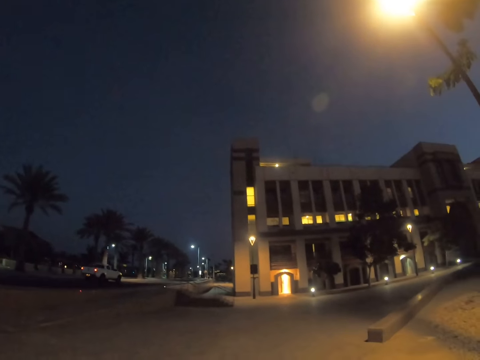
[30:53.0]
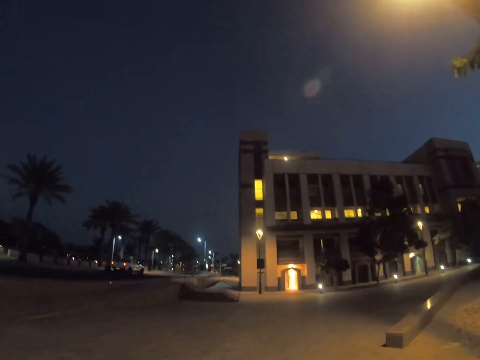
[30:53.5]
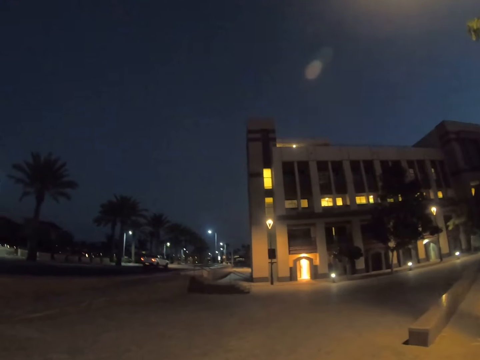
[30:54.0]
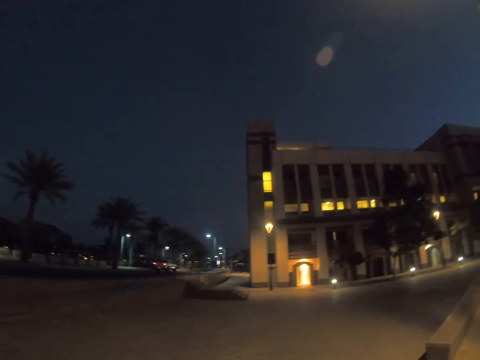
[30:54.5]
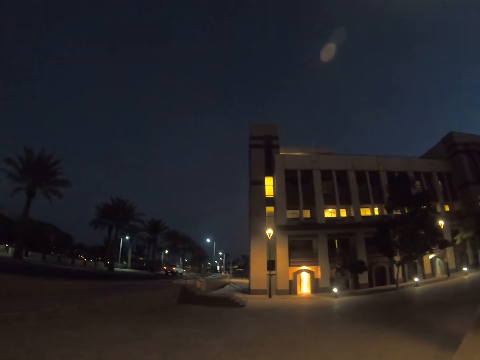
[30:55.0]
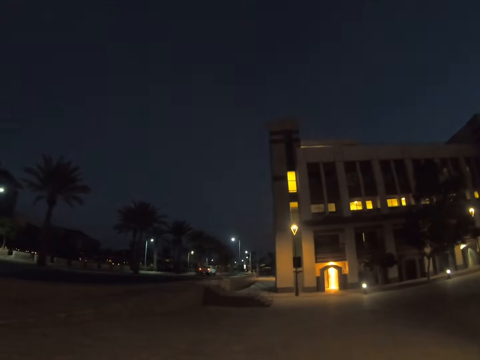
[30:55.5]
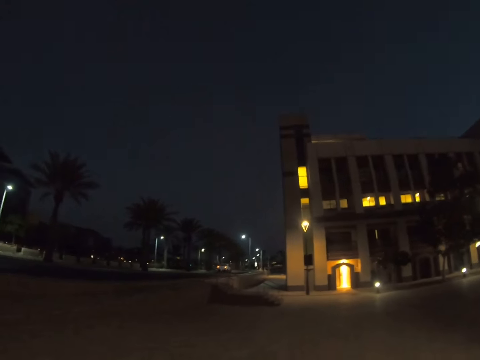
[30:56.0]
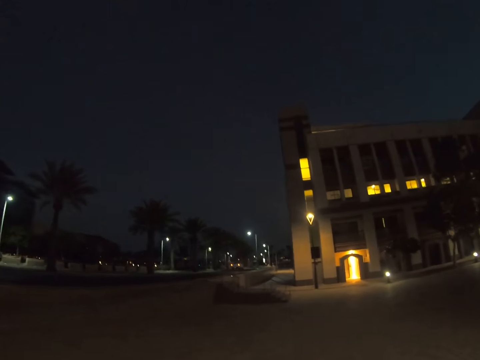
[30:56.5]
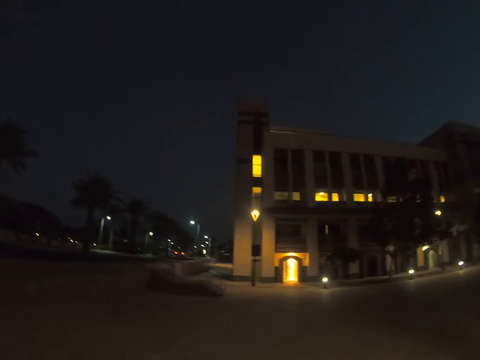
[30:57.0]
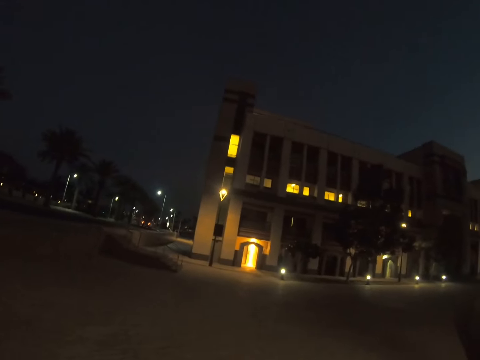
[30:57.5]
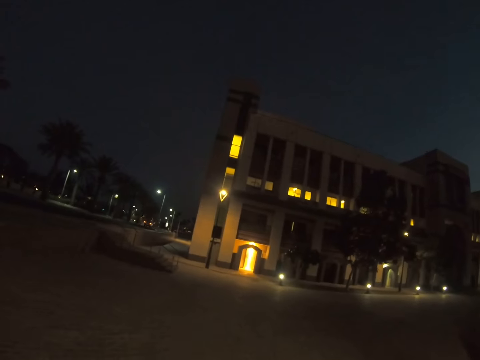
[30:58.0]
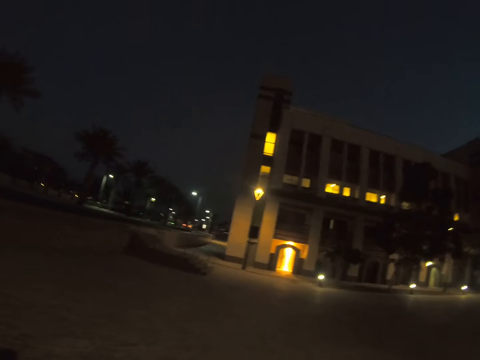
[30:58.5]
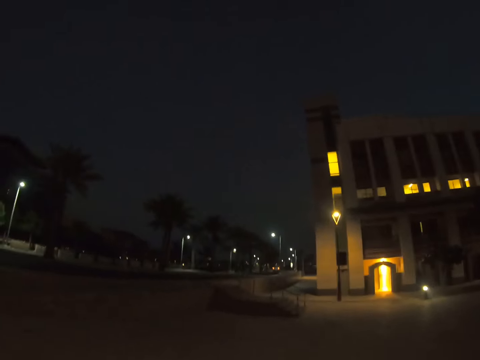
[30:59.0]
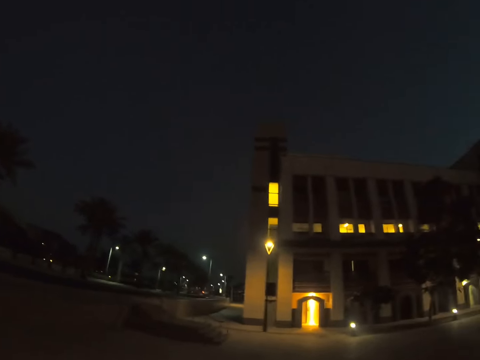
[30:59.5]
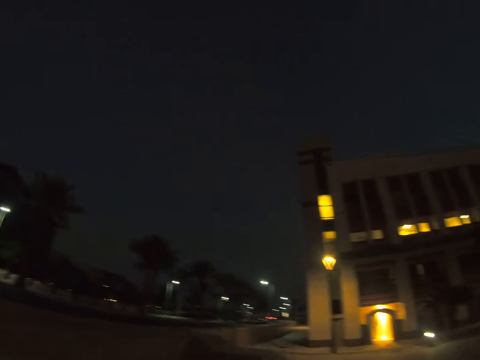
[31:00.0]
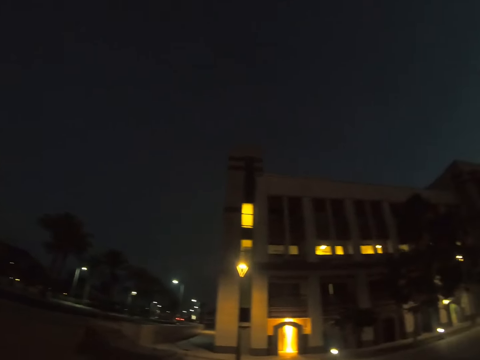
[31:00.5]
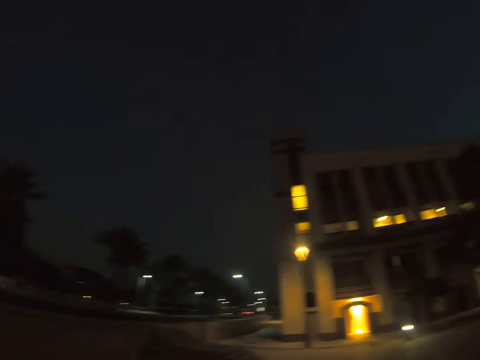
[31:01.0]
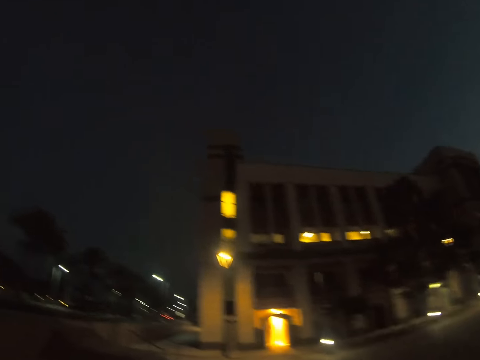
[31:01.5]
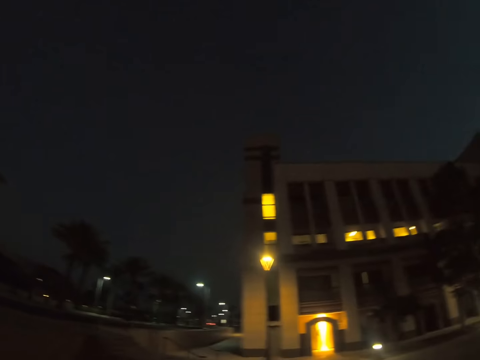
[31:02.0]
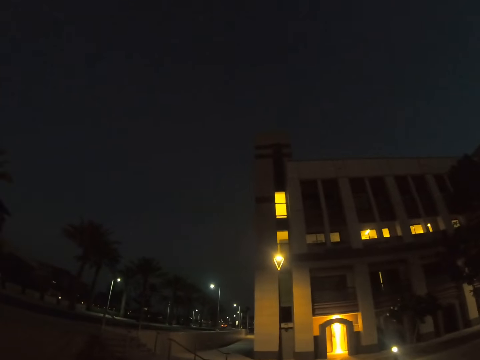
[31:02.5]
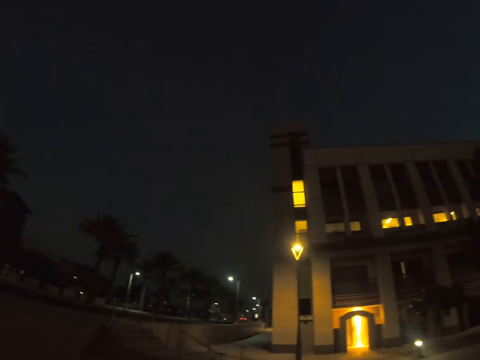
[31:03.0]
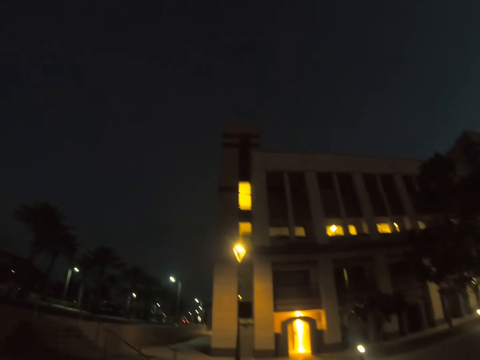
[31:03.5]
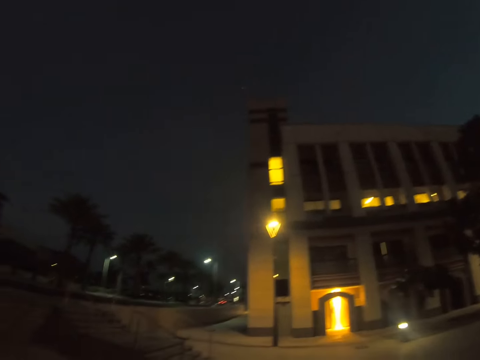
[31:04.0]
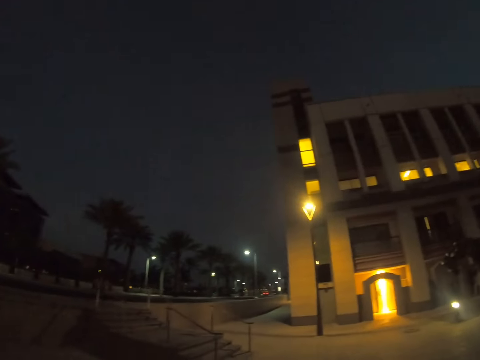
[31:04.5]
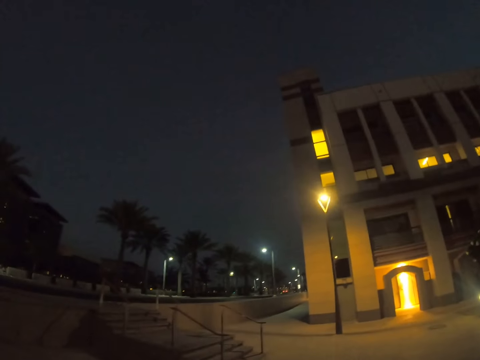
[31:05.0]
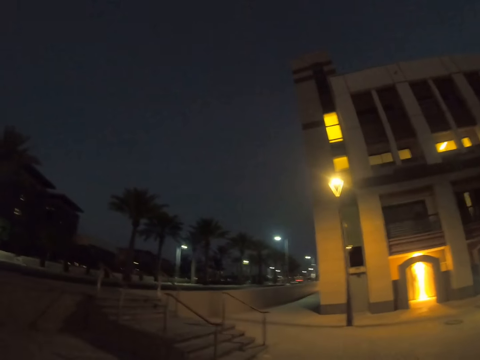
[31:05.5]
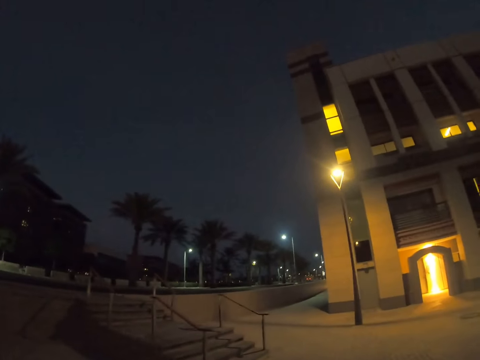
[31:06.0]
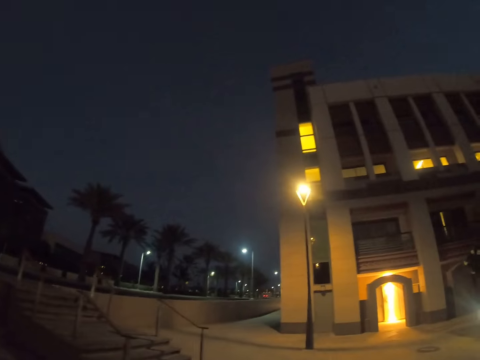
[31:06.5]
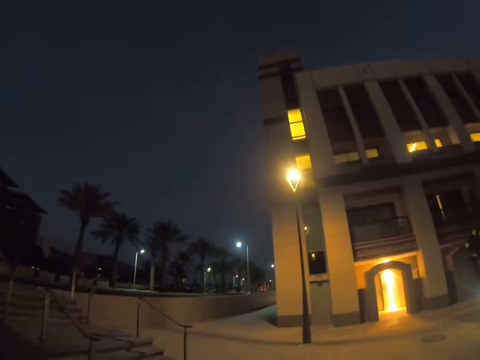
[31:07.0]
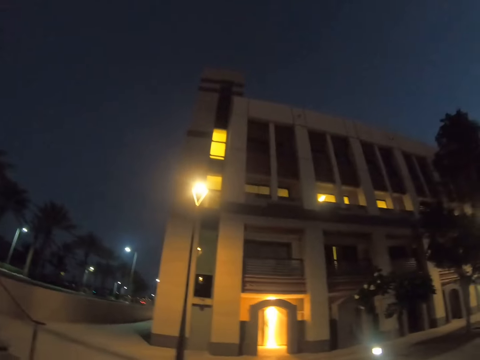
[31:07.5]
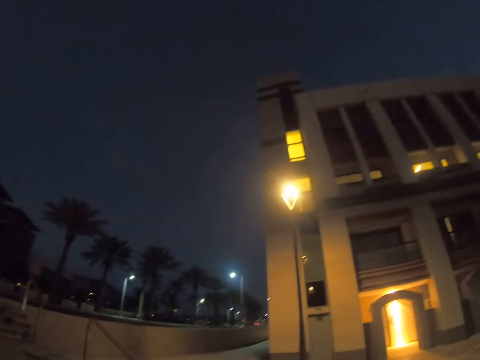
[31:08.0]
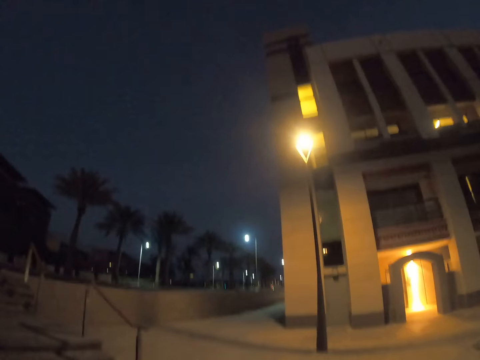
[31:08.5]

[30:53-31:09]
The camera wearer walks around the estate. They look around a parking lot. They walk around the parking lot.

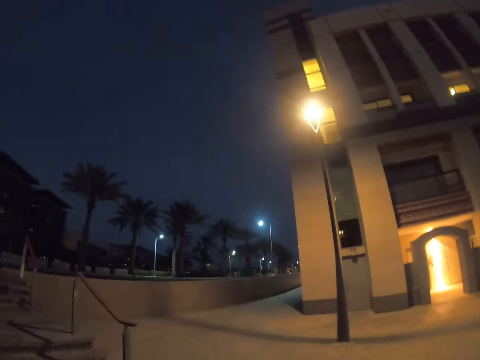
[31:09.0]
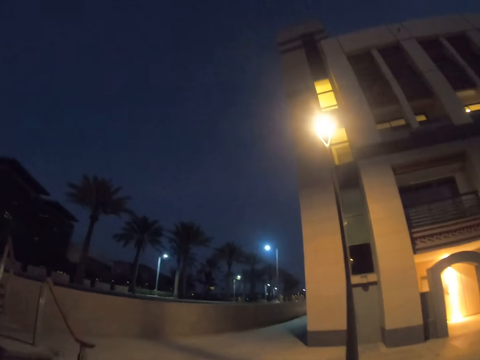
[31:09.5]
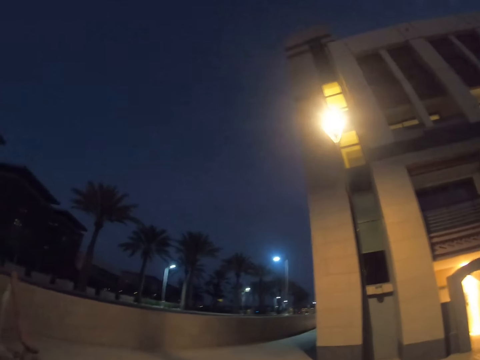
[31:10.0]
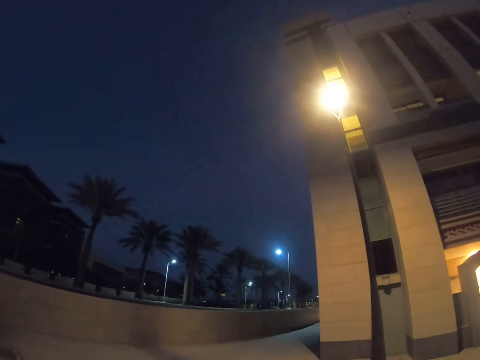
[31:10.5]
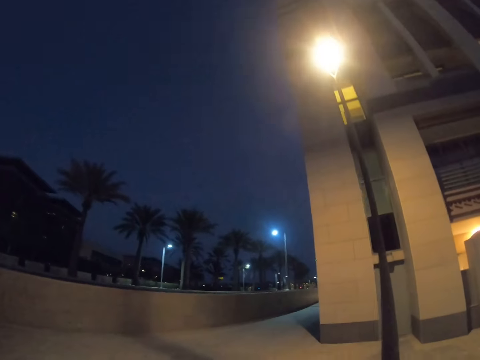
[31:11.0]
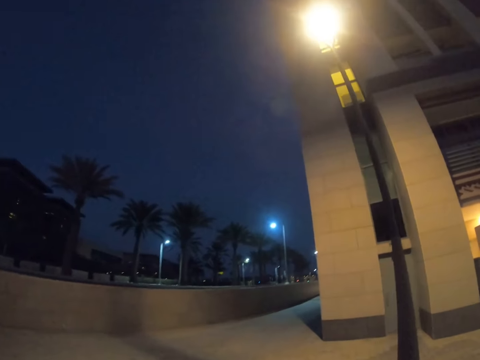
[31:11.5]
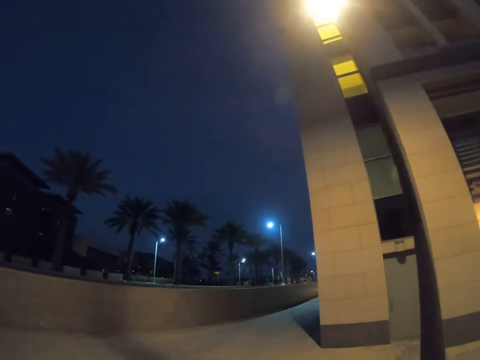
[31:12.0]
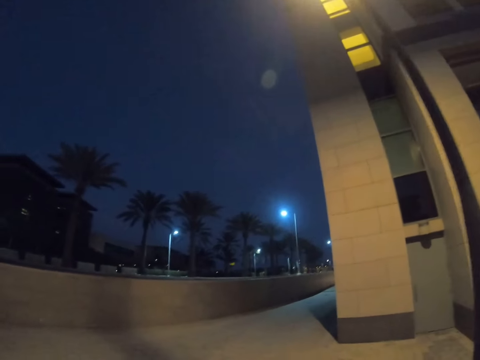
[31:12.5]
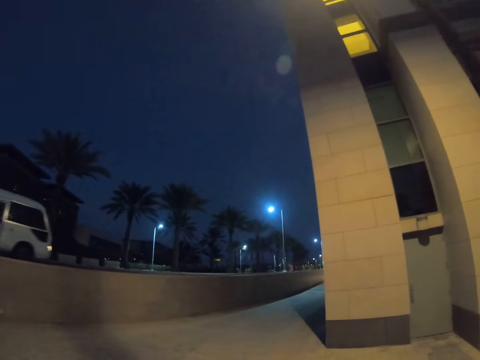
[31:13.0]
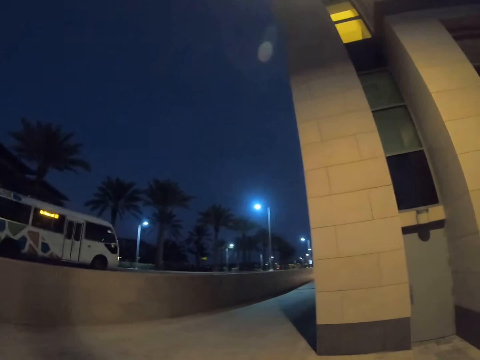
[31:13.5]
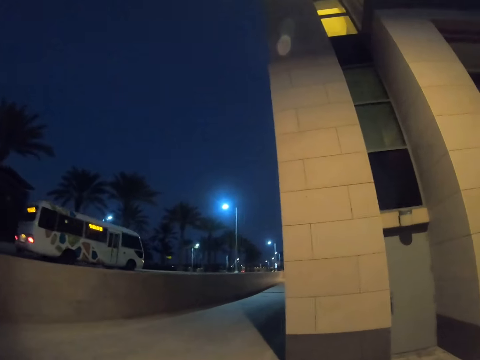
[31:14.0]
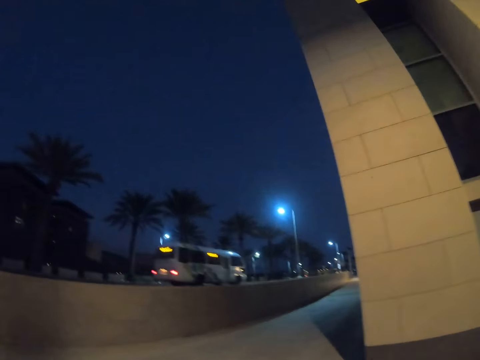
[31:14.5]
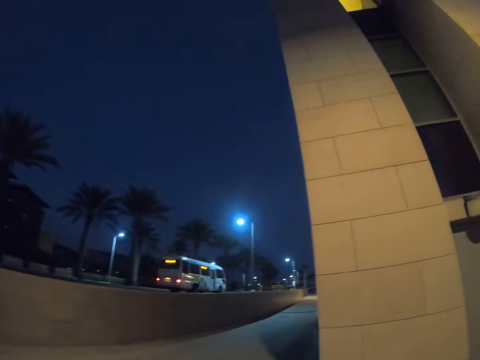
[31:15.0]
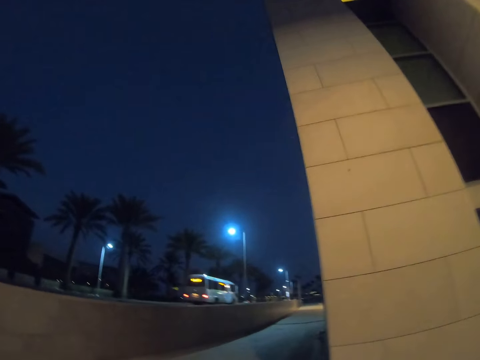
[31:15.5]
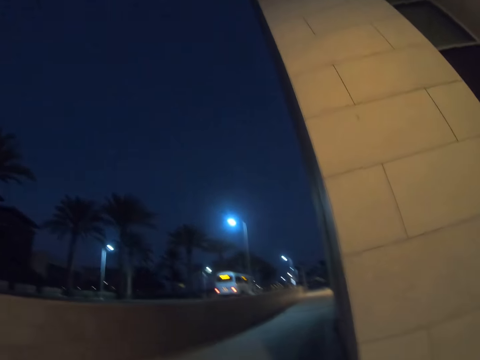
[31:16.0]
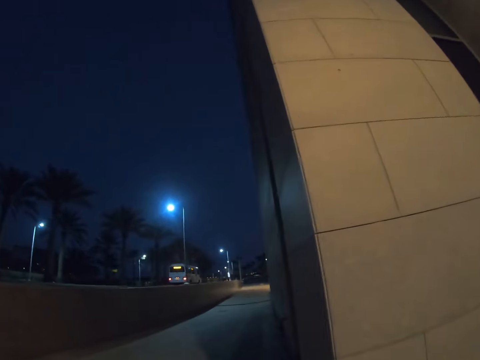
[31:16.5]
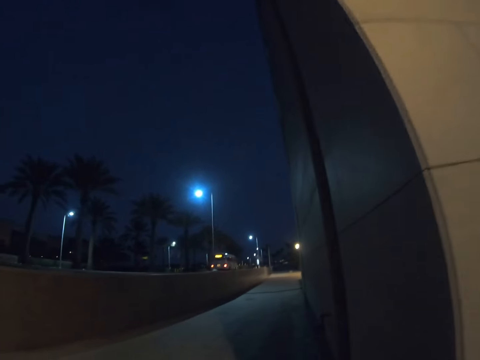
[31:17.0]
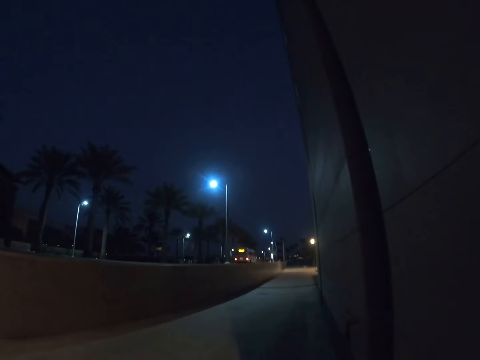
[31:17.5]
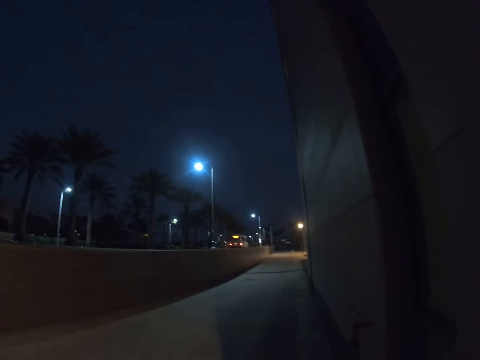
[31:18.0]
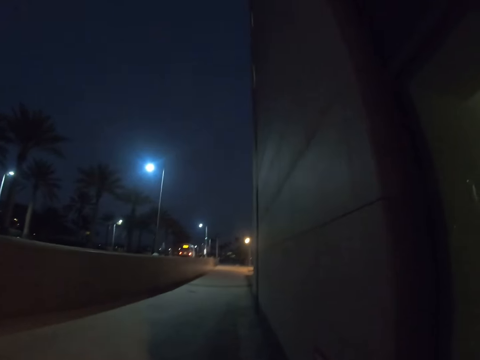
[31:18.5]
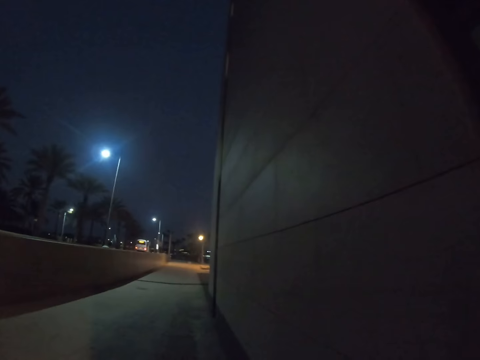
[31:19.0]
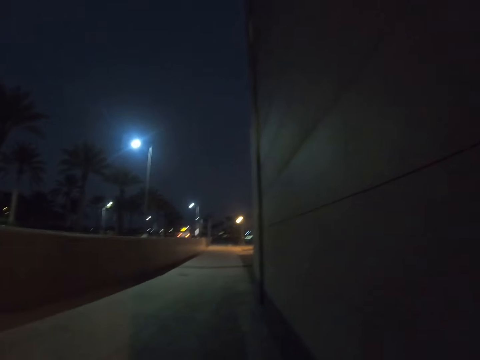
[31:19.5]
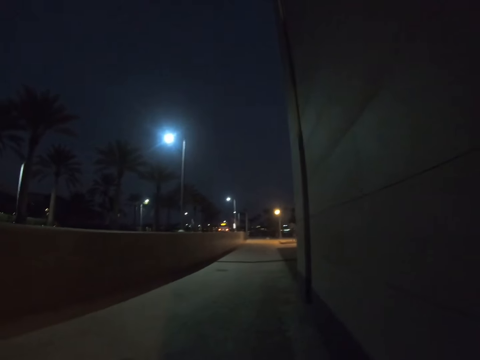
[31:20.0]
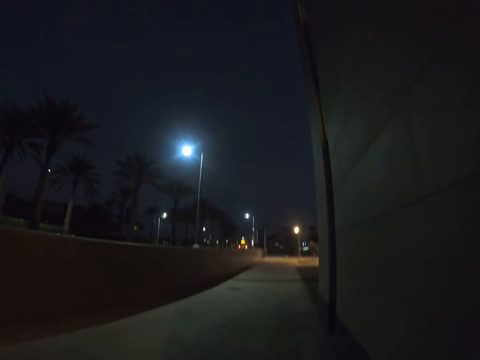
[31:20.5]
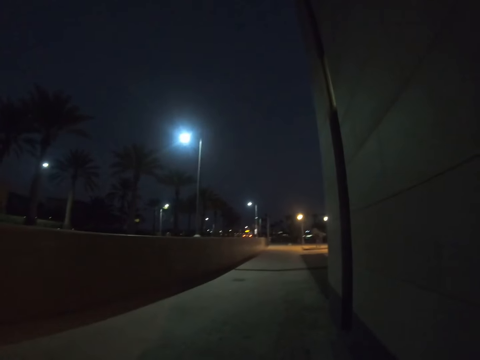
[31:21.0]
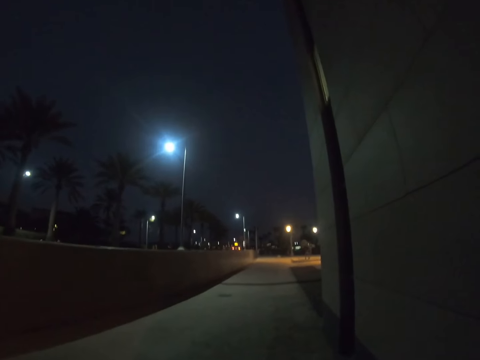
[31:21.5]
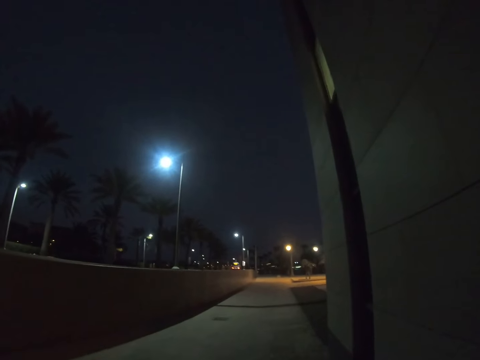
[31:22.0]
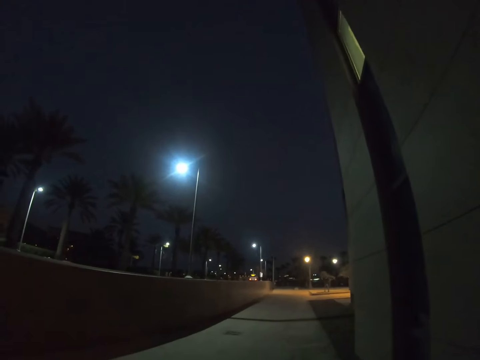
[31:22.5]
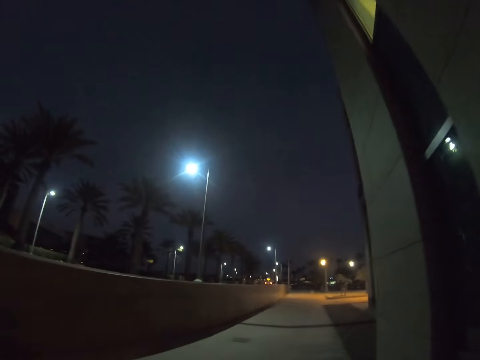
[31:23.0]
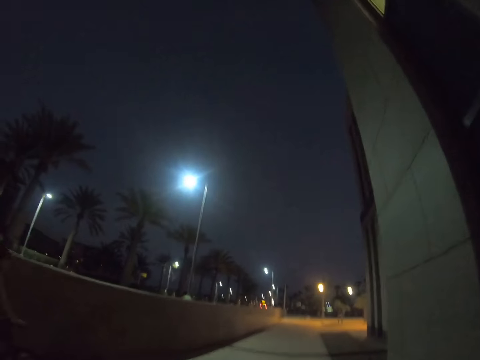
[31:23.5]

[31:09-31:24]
The camera wearer walks past a car. They walk around a parking lot. They look around the parking lot.
